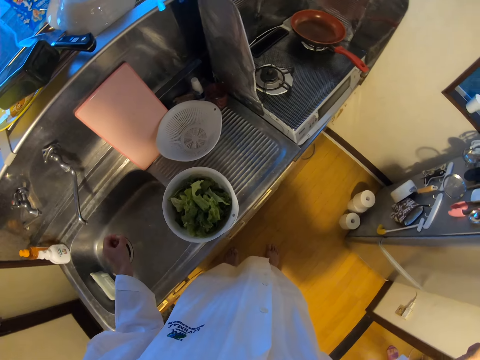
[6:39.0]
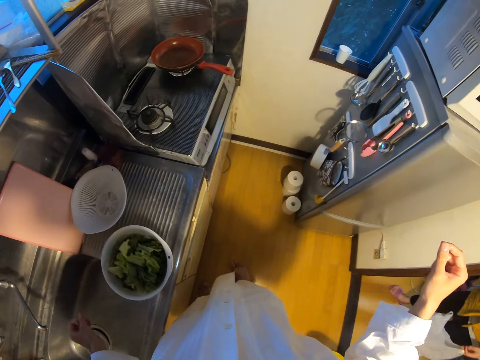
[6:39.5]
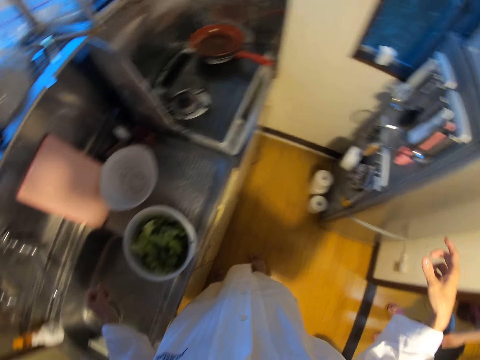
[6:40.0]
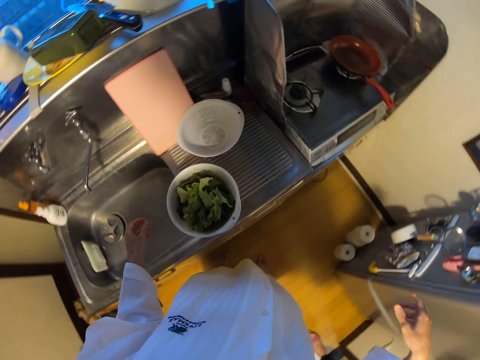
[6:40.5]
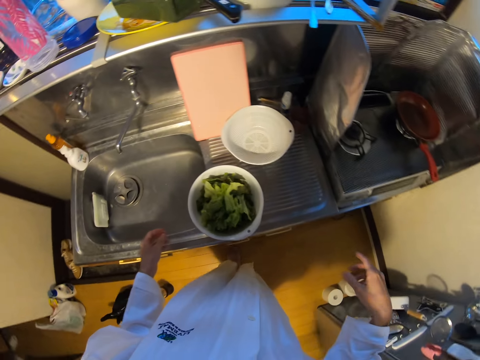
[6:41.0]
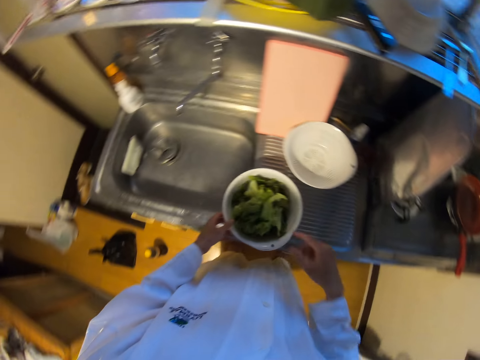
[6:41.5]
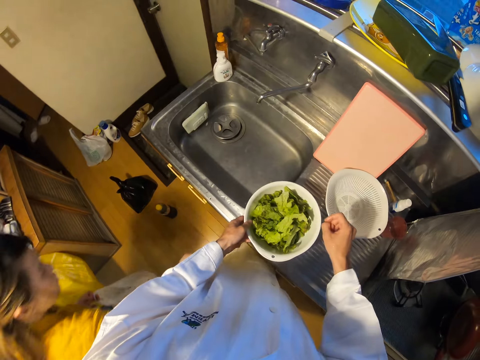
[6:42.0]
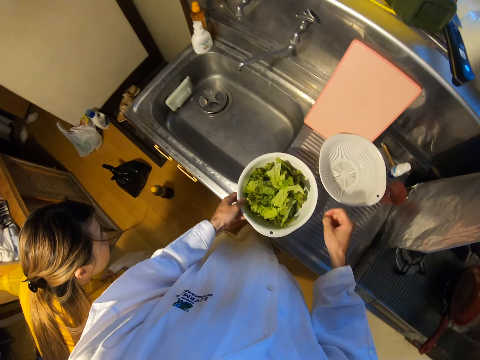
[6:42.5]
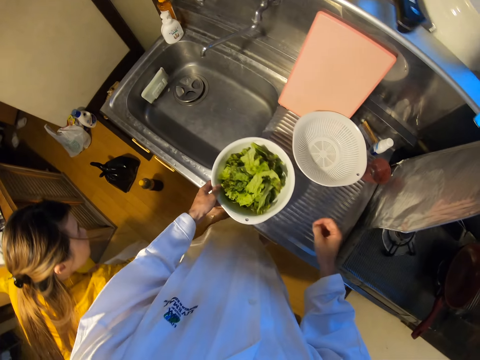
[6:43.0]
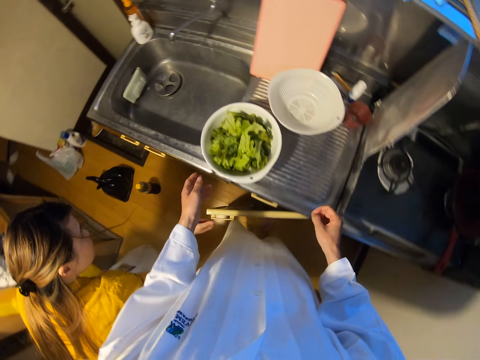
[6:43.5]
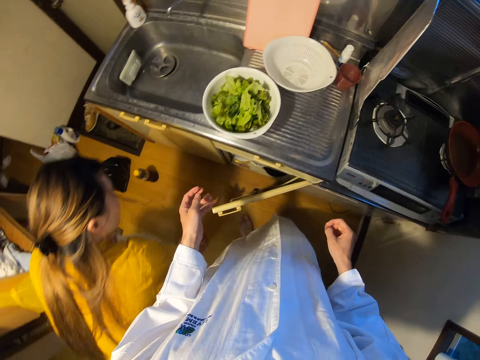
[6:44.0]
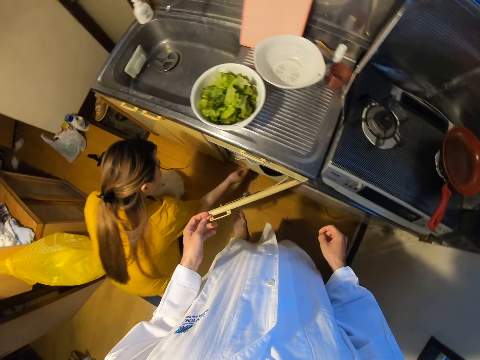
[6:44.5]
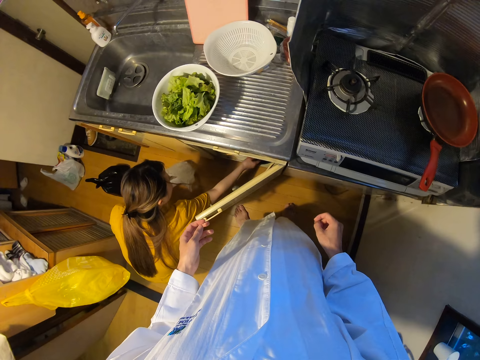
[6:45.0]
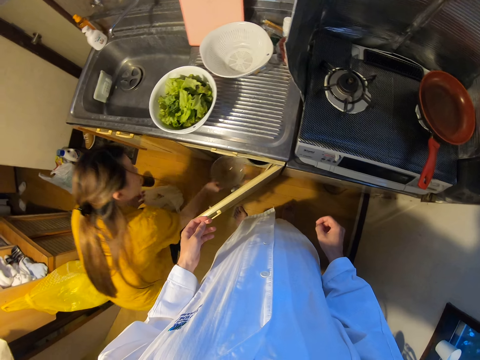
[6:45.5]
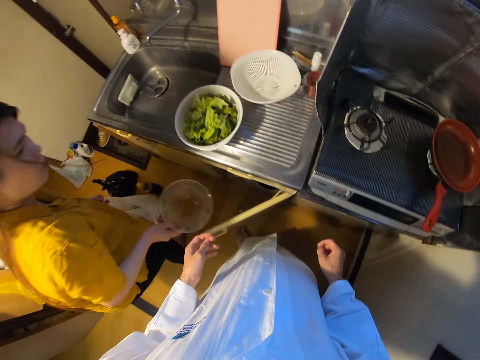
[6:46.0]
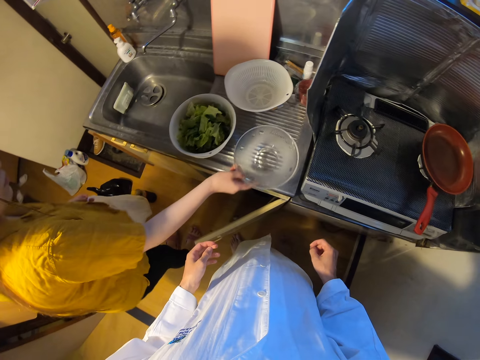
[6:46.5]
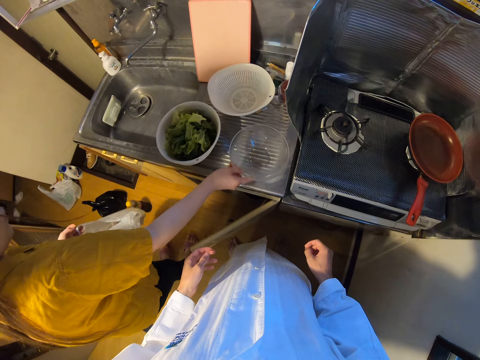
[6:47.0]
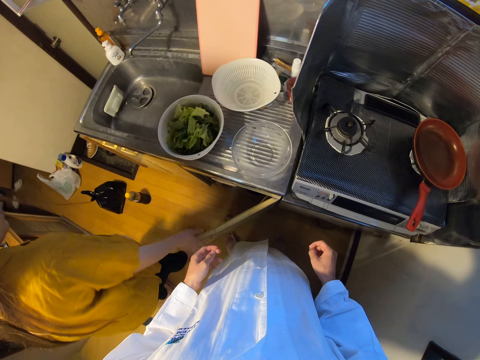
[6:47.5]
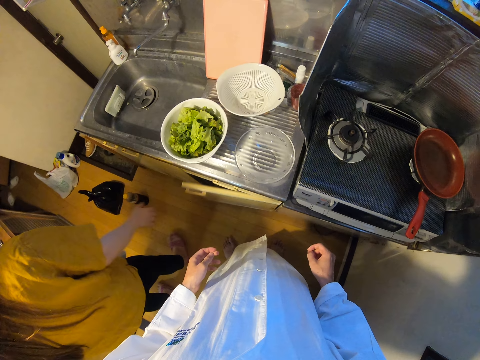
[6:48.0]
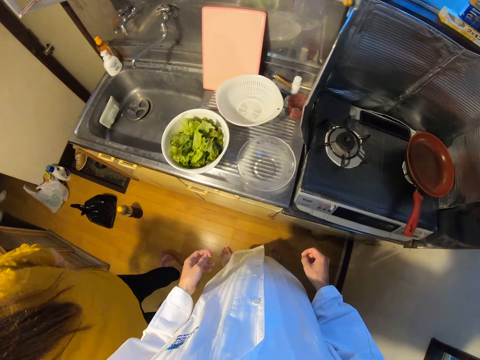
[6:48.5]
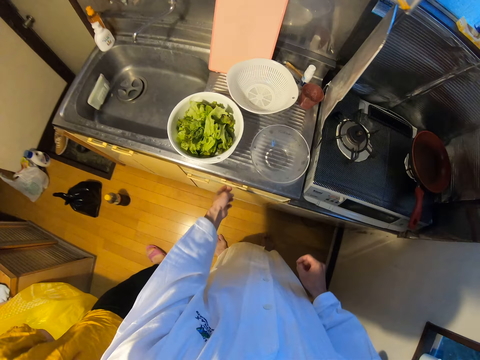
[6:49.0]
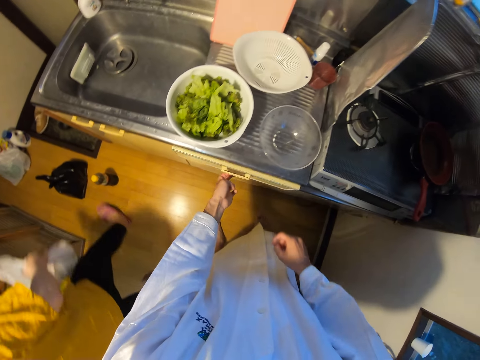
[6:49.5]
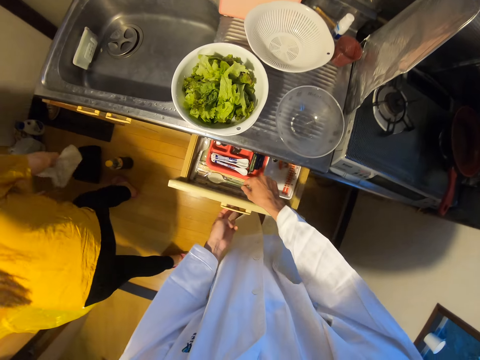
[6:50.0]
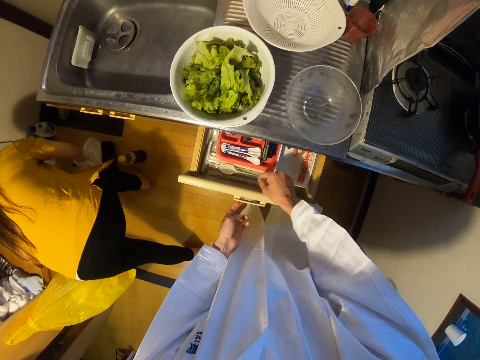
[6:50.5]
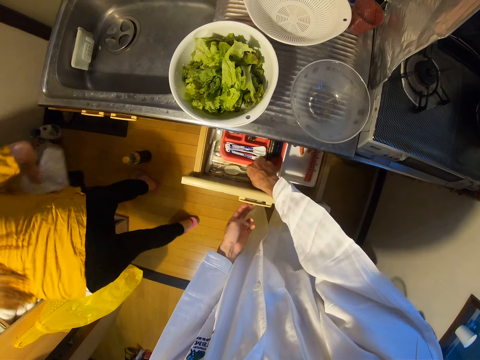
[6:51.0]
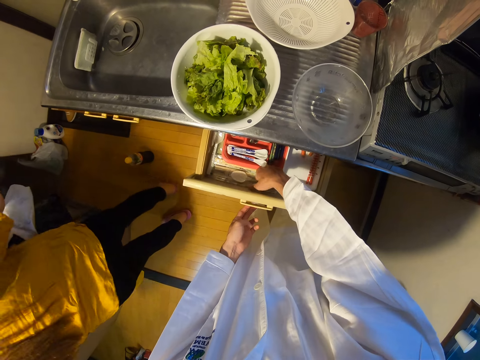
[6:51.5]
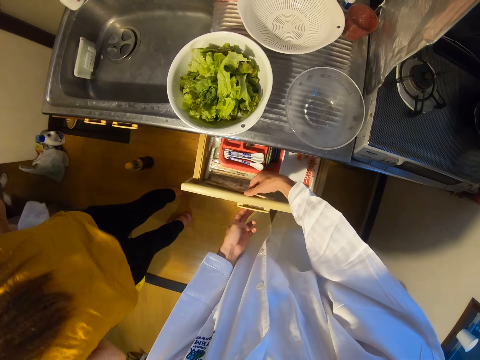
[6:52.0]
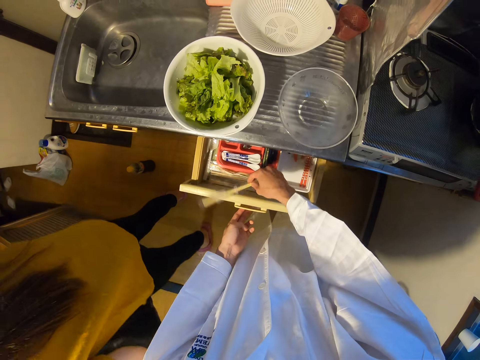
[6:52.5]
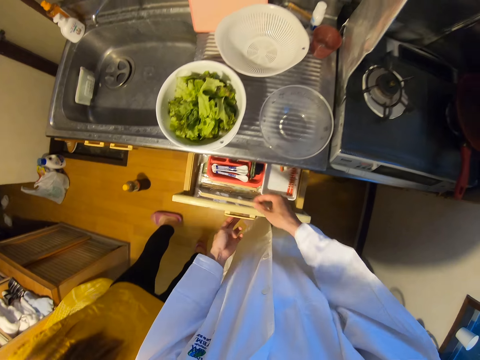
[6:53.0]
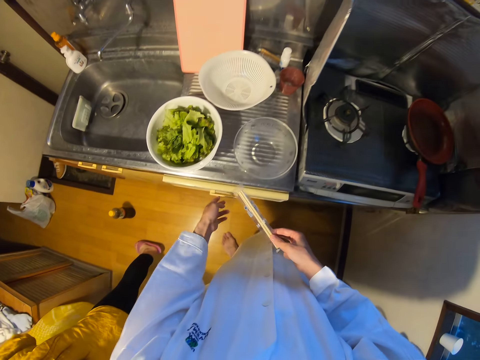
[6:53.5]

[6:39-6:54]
The camera wearer holds the bowl and pulls his hands off the bowl. The woman opens a cupboard in the kitchen. The camera wearer steps away from the counter. The woman picks a bowl from the cupboard with her right hand. She drops the bowl on the sink. She closes the cupboard. She moves away from the counter. The camera wearer pulls out a drawer in the kitchen. The woman picks up a nylon on the floor in the kitchen. The camera wearer picks up a chopstick from the drawer with his right hand. He closes the drawer.

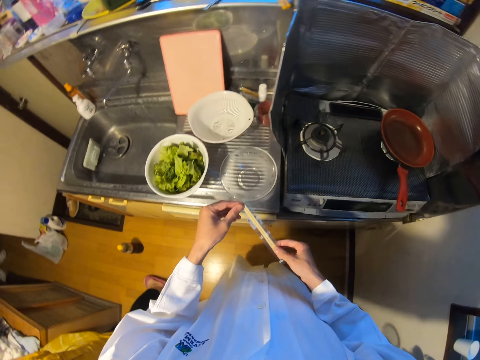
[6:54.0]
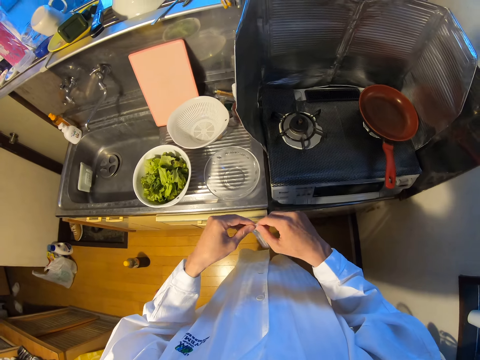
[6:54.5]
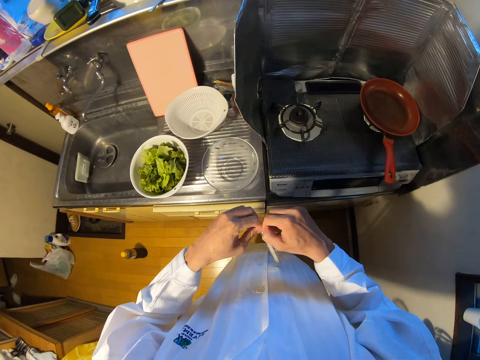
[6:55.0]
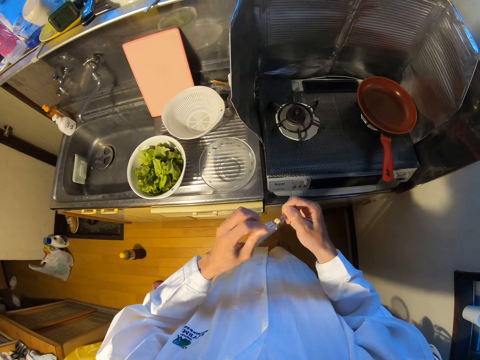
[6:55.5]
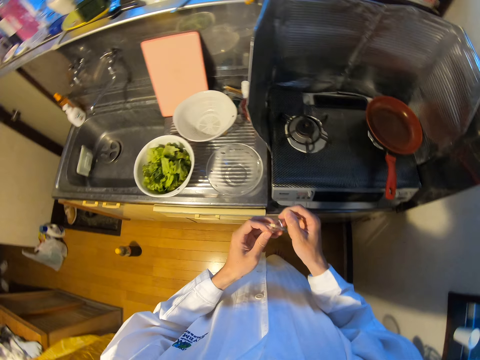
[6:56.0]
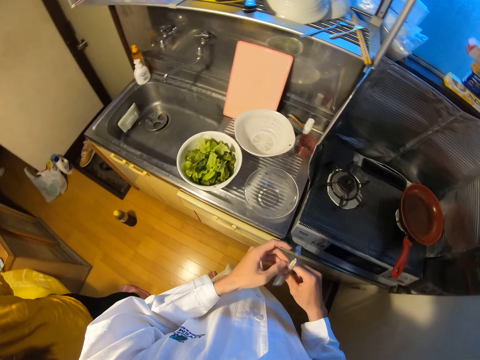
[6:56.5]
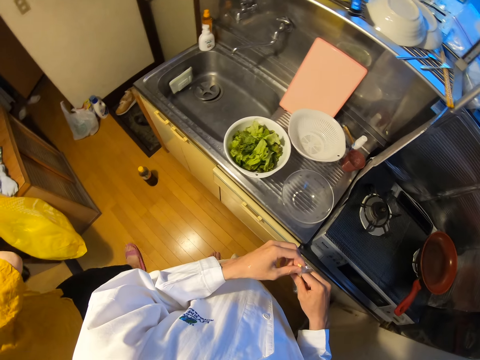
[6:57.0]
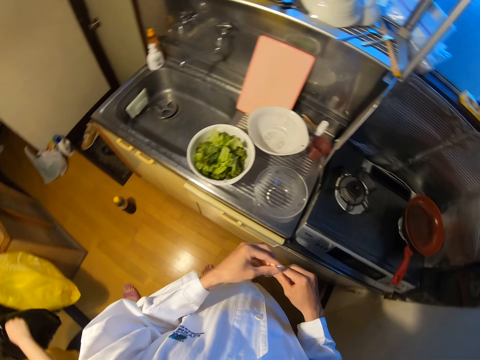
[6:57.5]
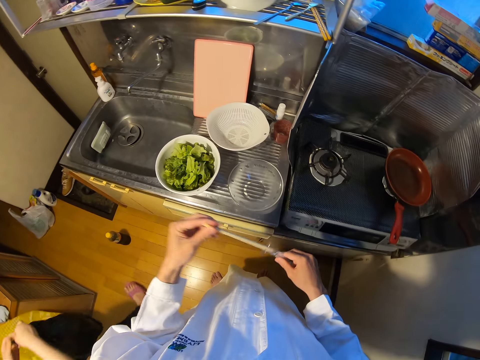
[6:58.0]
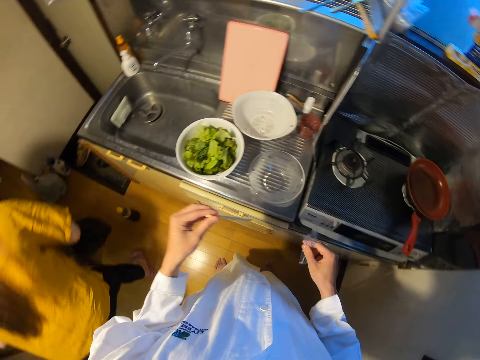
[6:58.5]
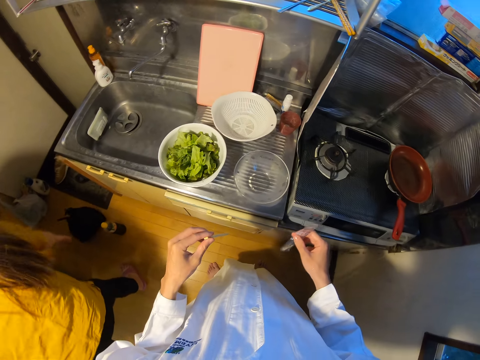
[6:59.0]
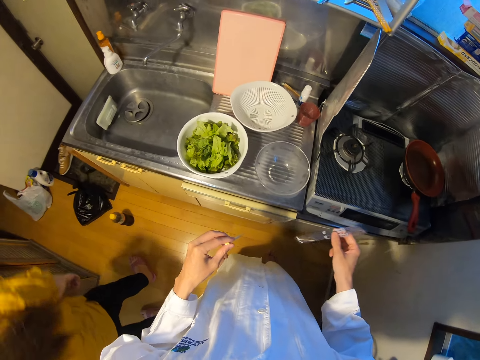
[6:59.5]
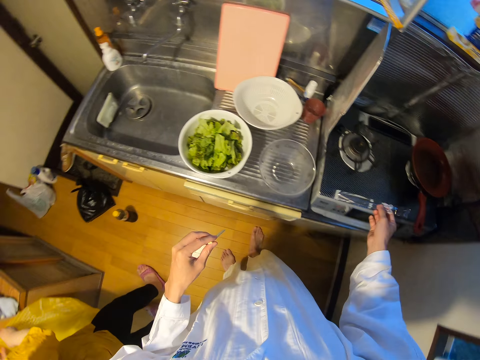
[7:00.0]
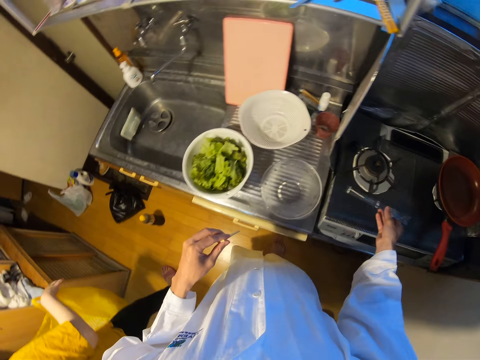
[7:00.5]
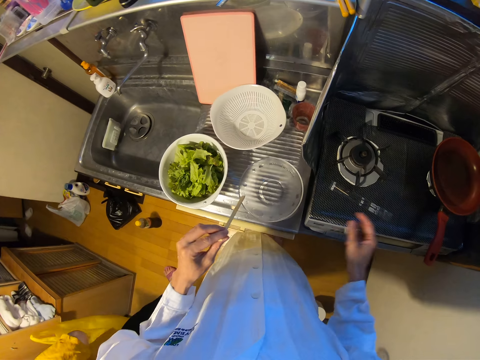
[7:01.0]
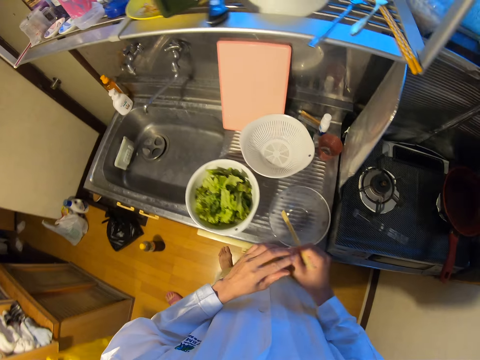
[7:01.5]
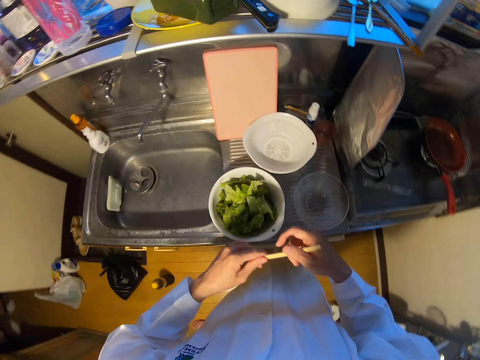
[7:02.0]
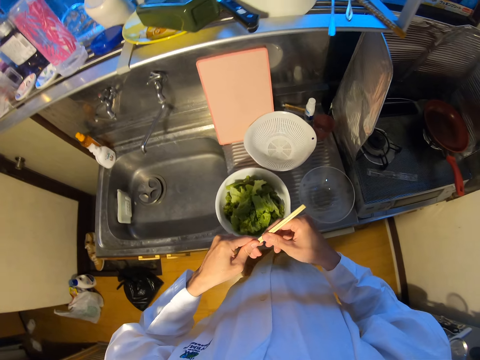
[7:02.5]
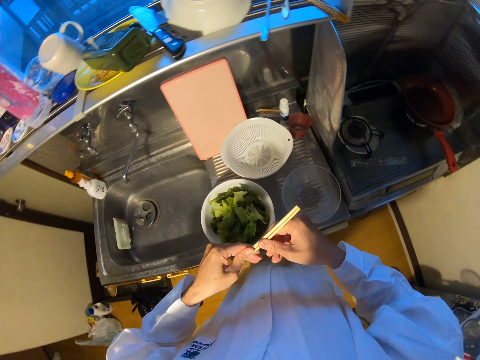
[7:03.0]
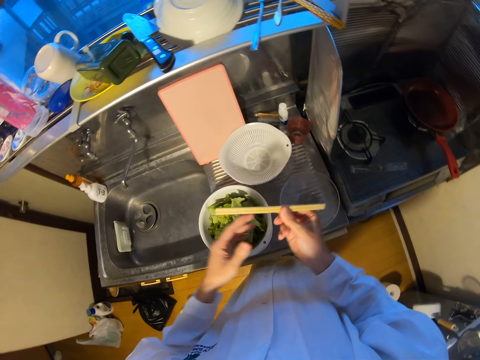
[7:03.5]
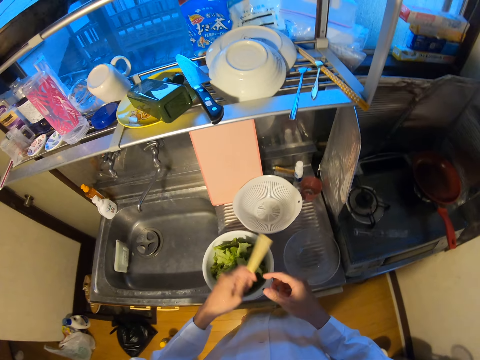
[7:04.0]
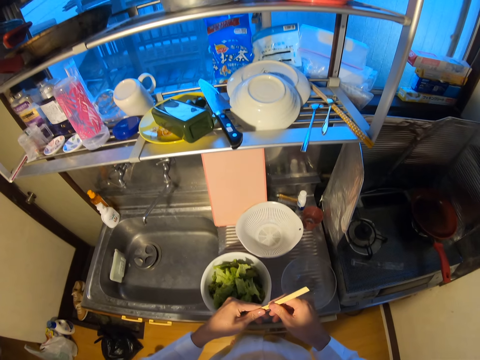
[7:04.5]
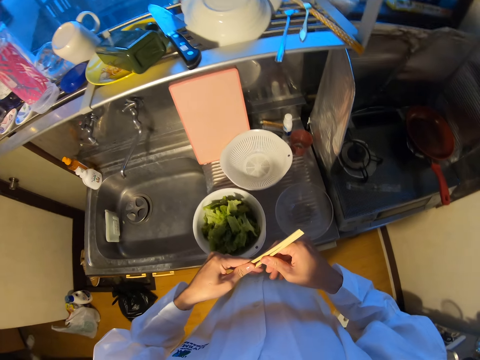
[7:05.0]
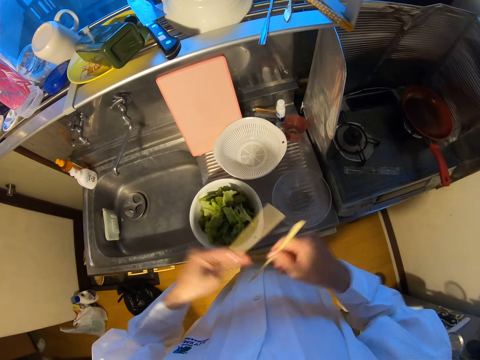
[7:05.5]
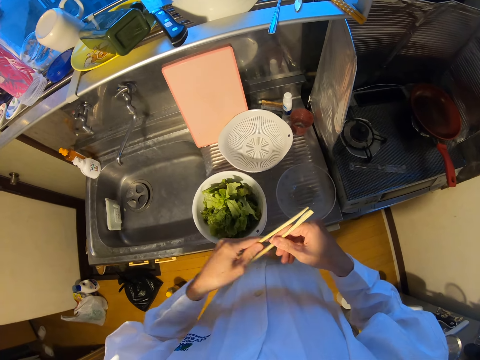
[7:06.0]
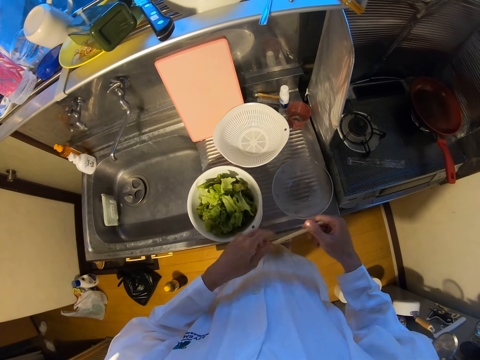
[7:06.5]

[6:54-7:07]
The camera wearer tears the nylon around the chopsticks with his hands. He removes the chopsticks from the nylon. The woman drops the nylon or polythene bag on the floor in the kitchen. She holds the polythene bag. The camera wearer drops the nylon on a gas cooker in the kitchen. He holds the chopsticks with both hands. He separates the chopsticks with his hands.
